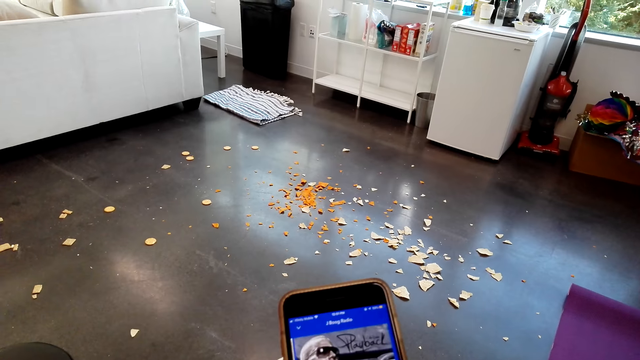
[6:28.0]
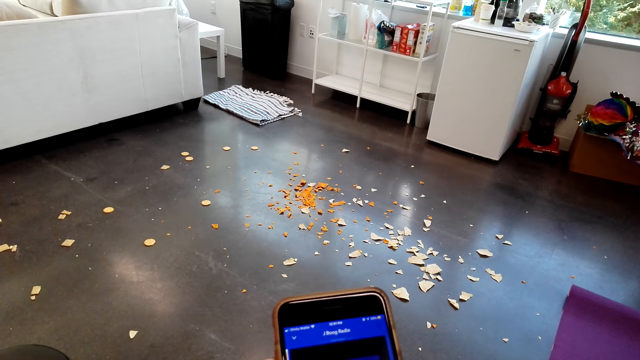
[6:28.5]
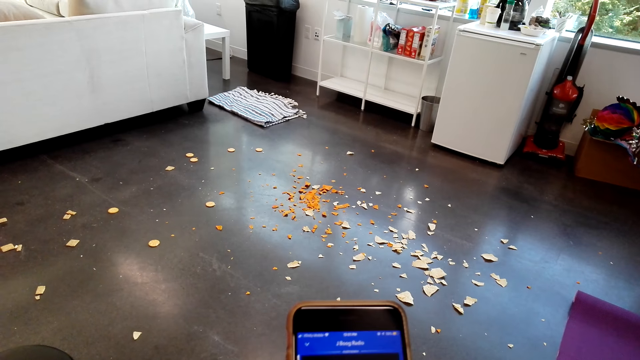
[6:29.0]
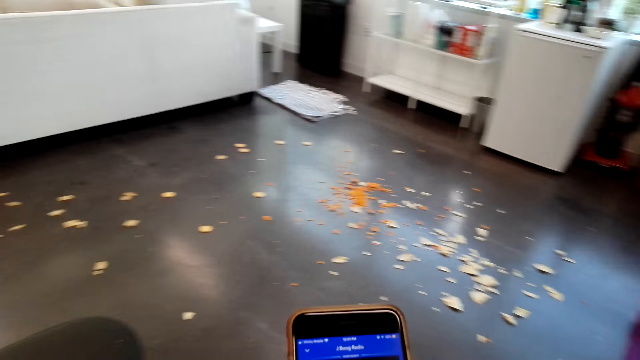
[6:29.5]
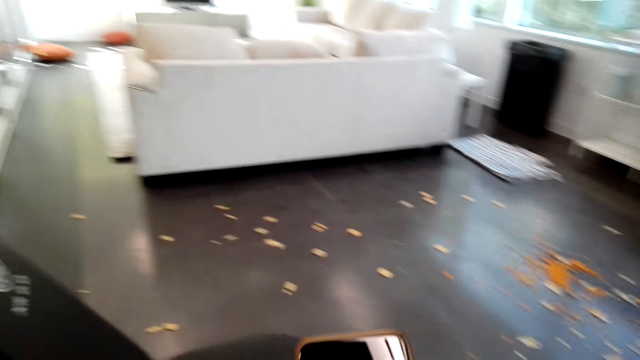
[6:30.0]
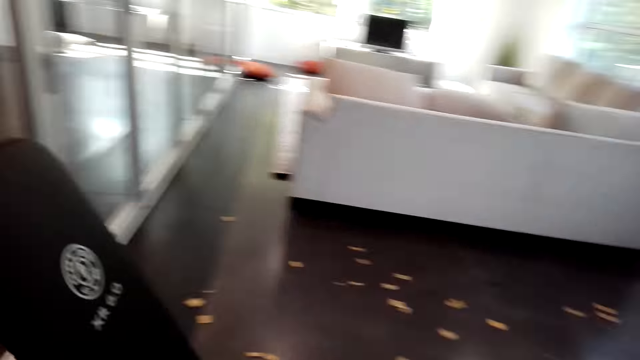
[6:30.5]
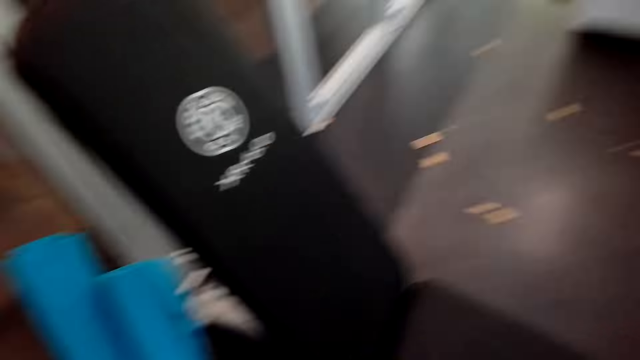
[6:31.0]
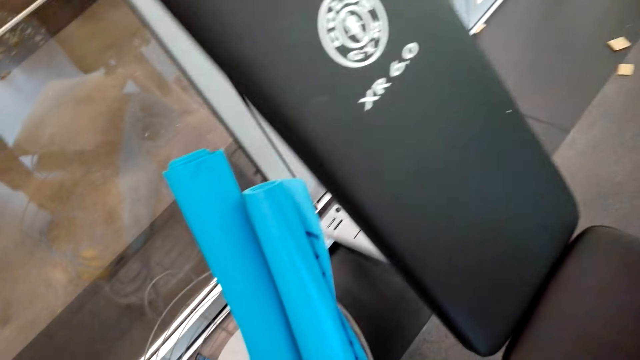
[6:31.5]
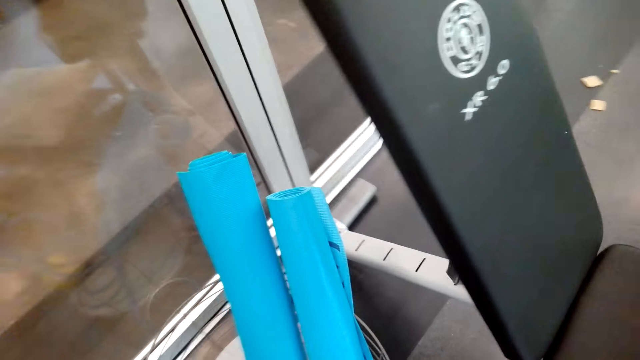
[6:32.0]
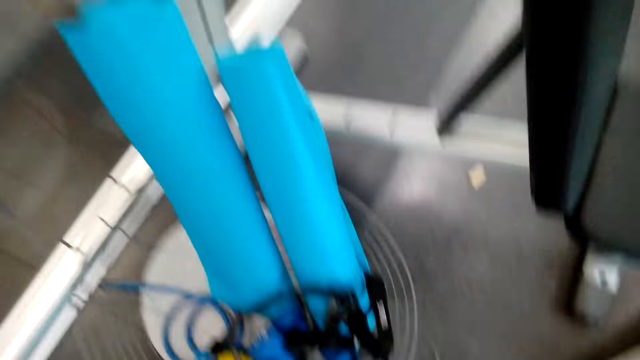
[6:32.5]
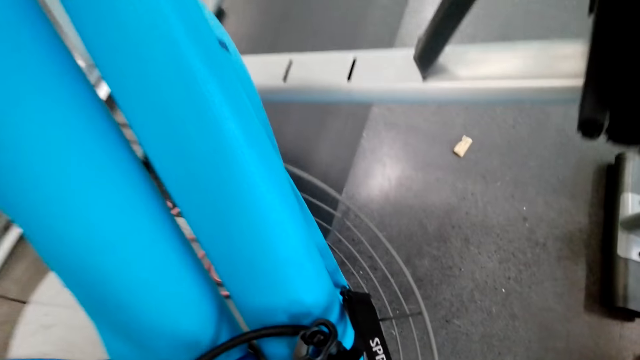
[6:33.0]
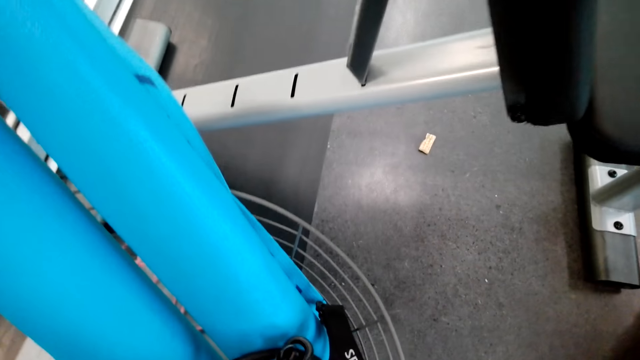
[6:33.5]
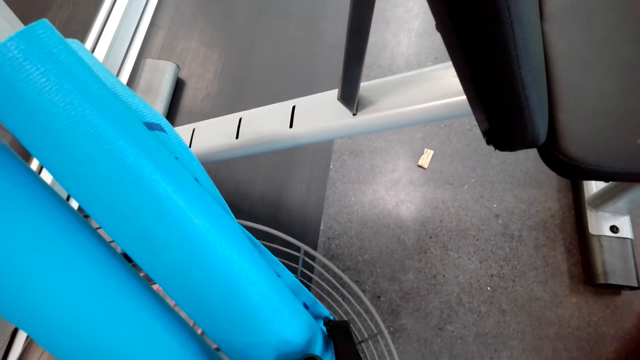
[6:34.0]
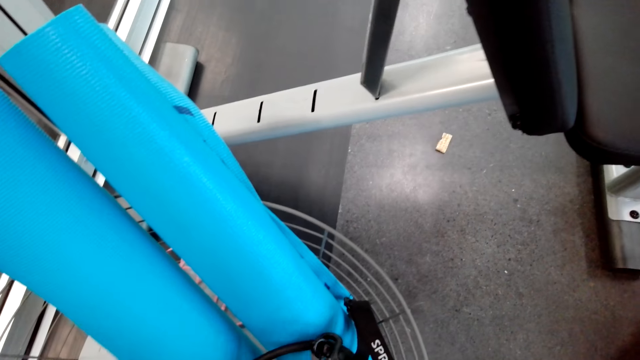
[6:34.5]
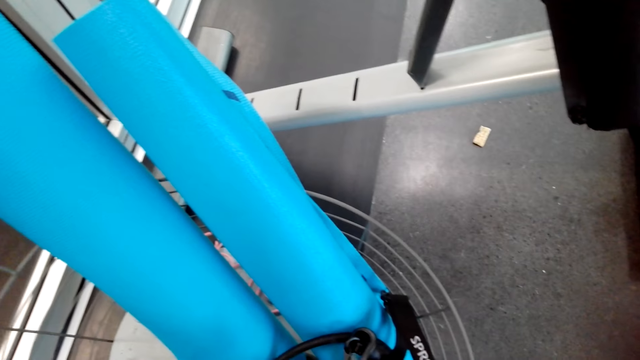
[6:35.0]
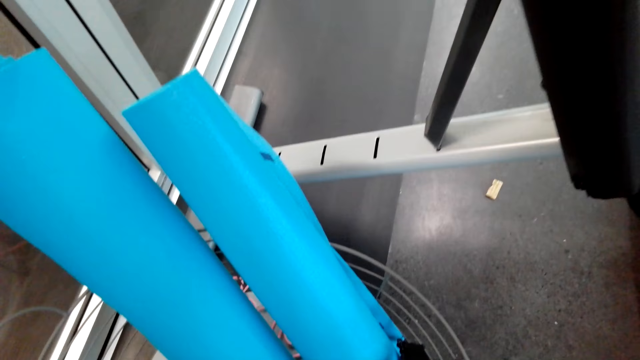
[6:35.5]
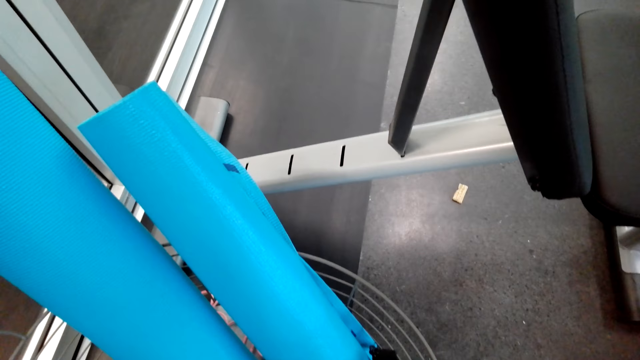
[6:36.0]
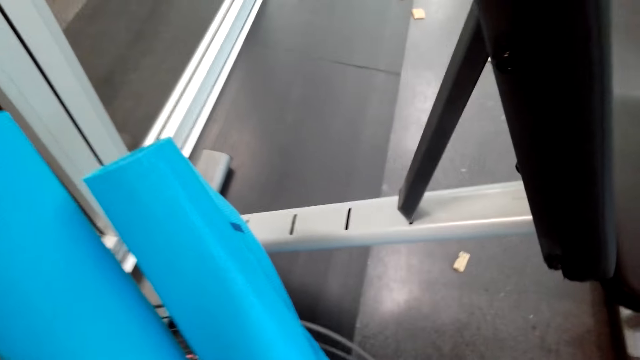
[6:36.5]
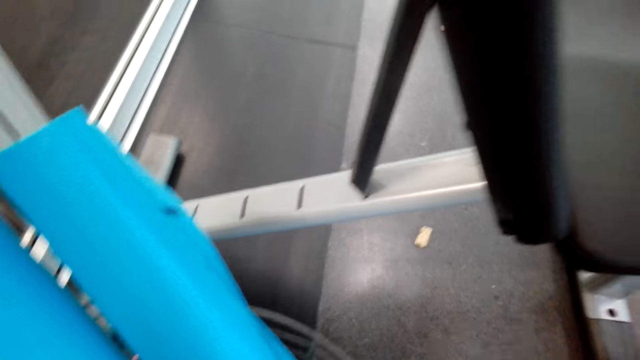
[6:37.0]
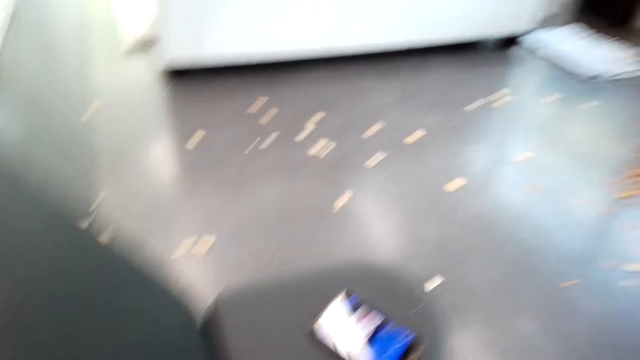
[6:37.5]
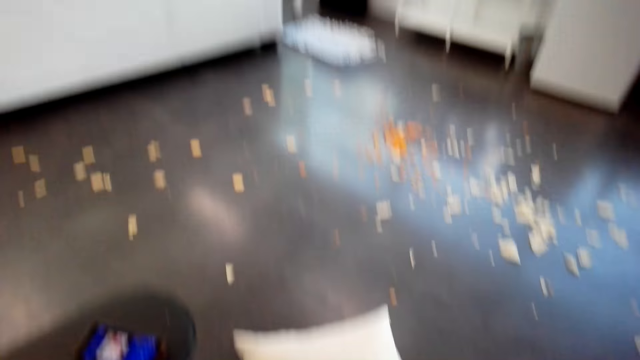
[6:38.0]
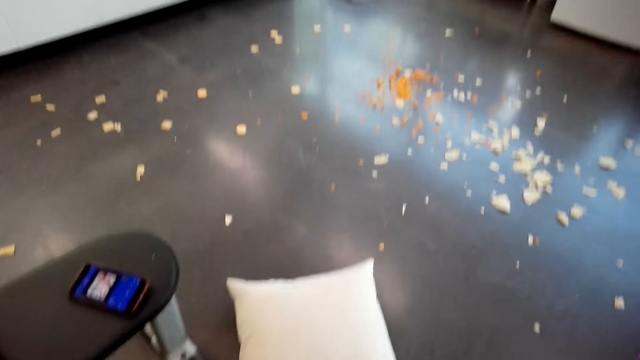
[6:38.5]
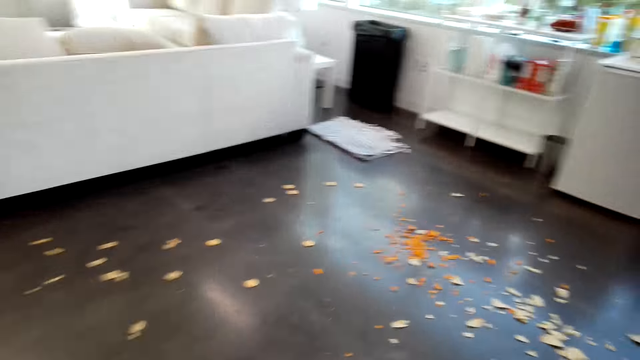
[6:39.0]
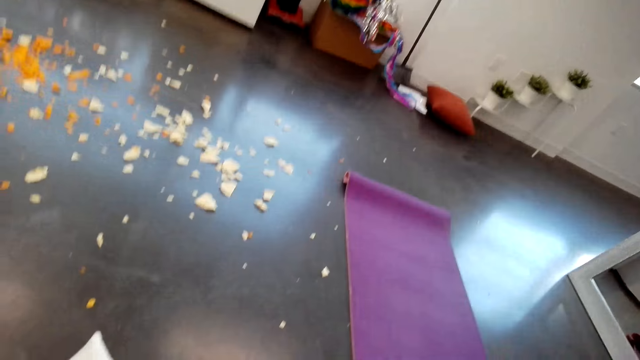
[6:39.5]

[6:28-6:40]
The camera wearer inspects the basket. They pick up something. They look around the apartment.

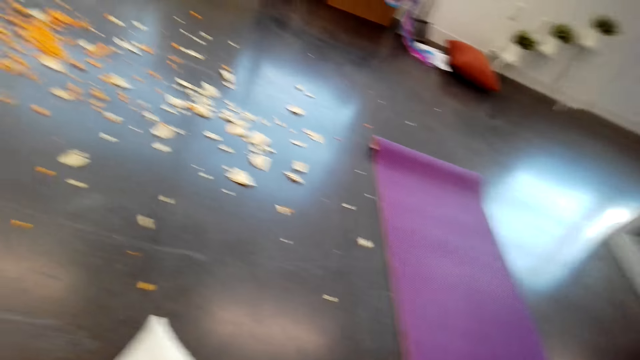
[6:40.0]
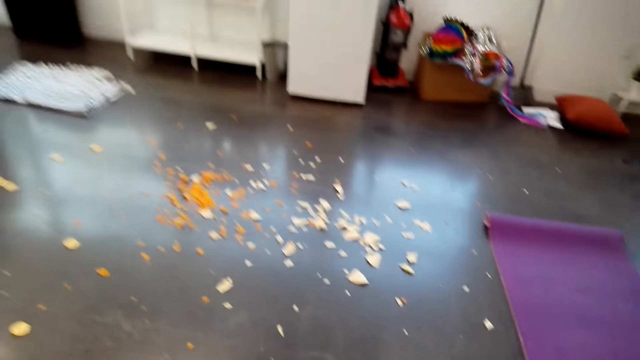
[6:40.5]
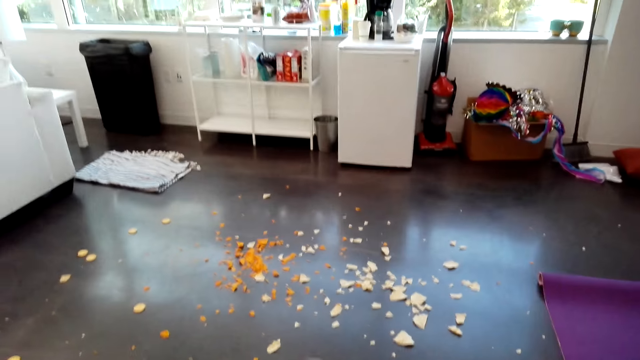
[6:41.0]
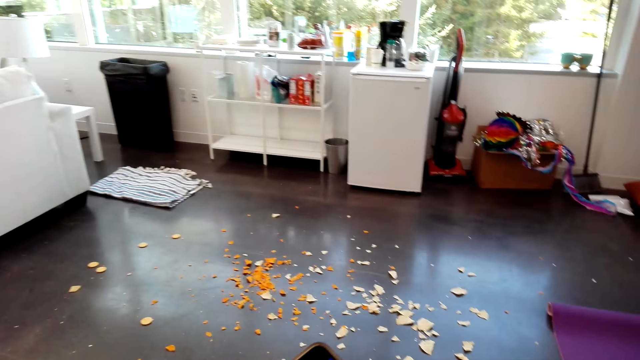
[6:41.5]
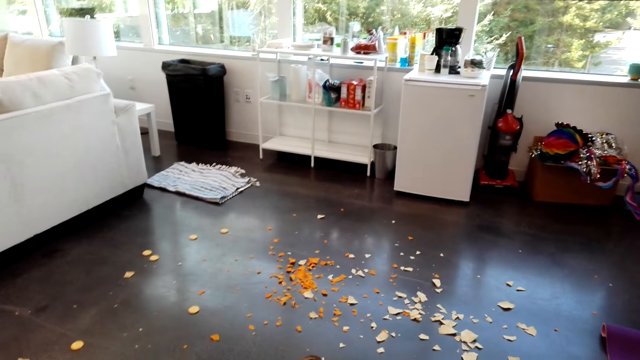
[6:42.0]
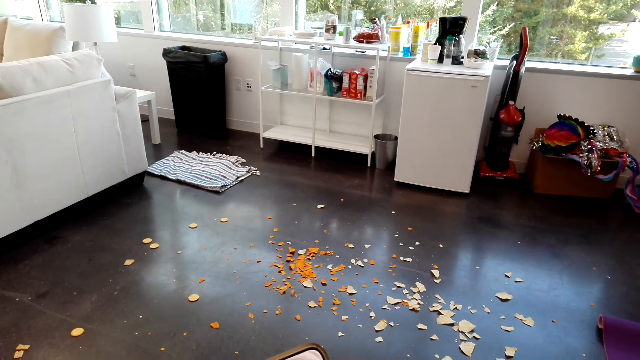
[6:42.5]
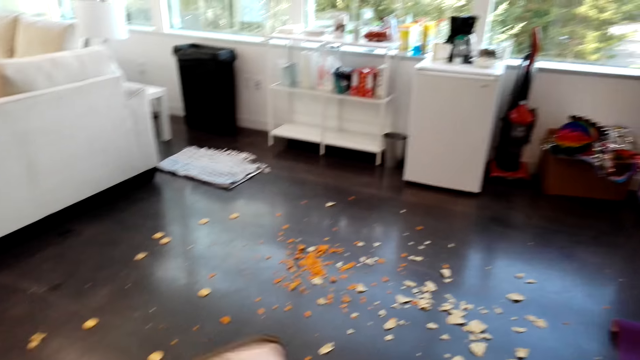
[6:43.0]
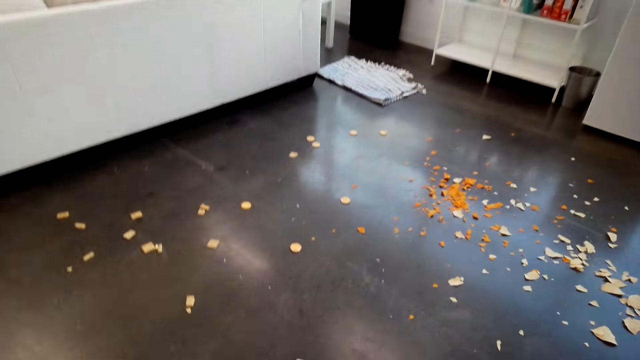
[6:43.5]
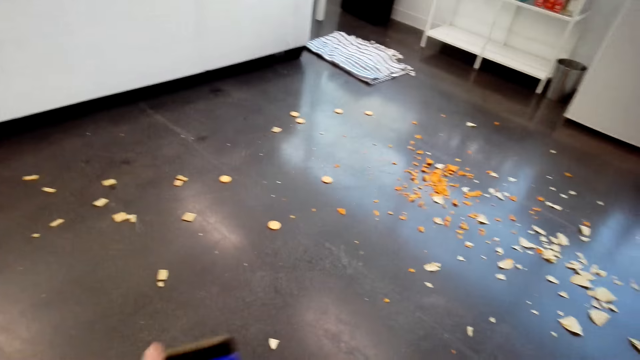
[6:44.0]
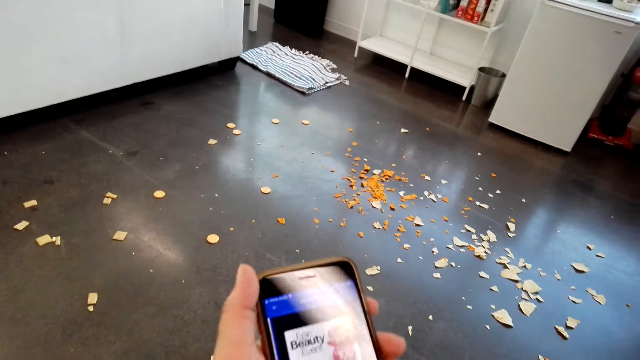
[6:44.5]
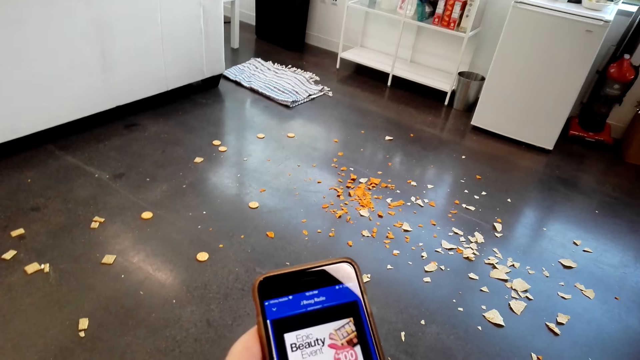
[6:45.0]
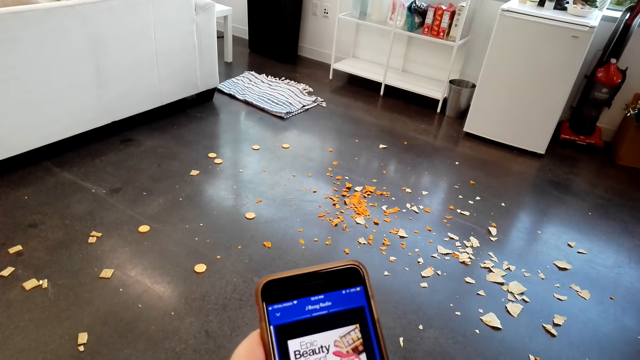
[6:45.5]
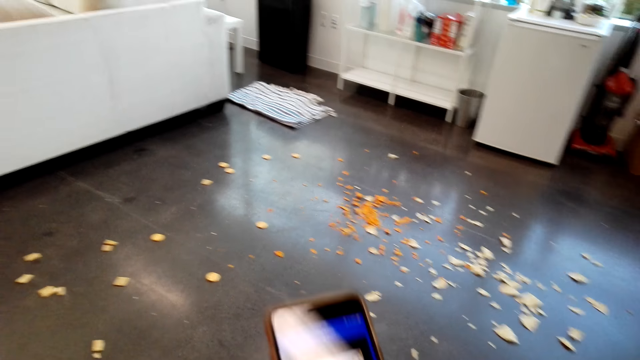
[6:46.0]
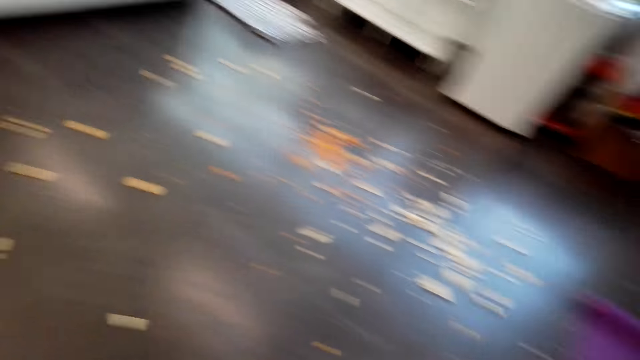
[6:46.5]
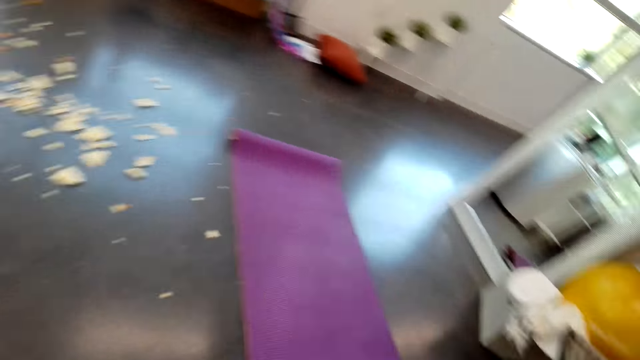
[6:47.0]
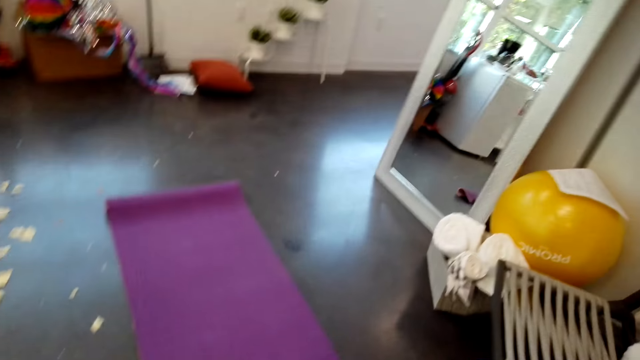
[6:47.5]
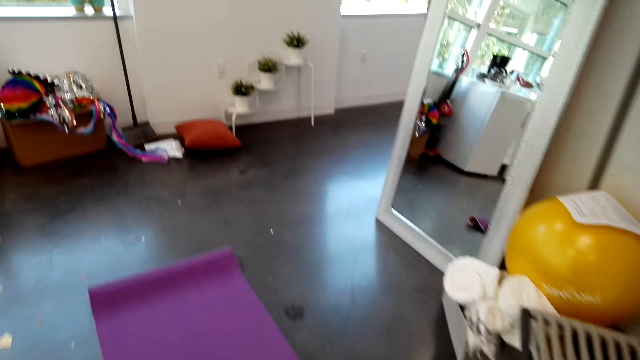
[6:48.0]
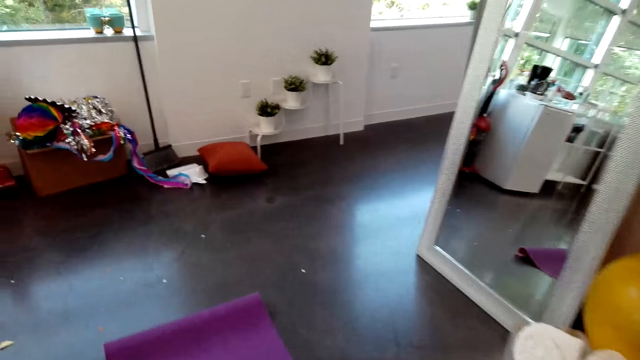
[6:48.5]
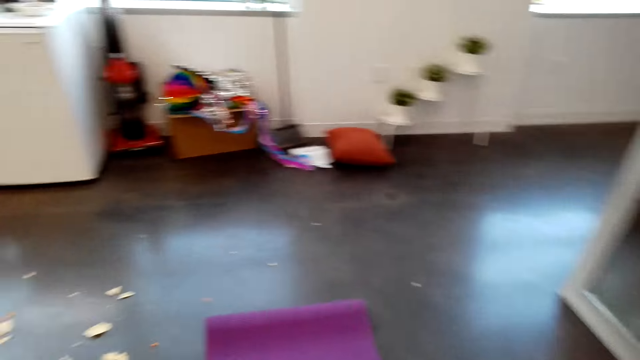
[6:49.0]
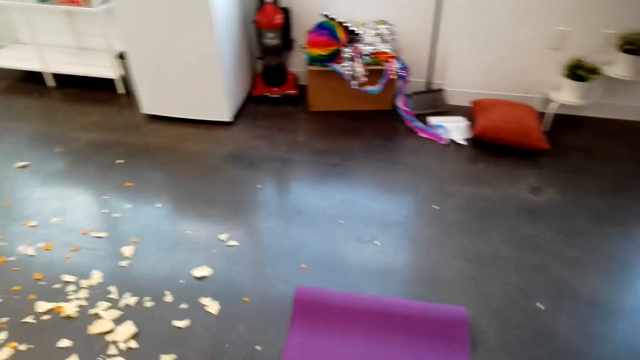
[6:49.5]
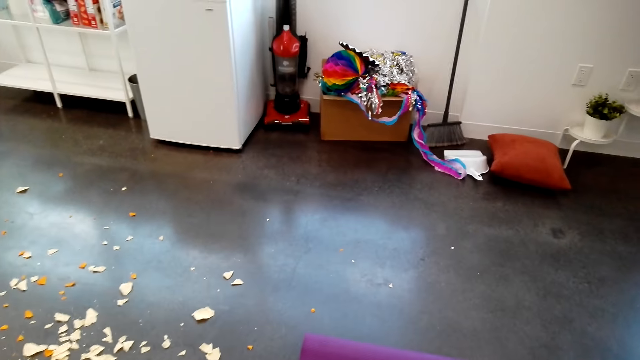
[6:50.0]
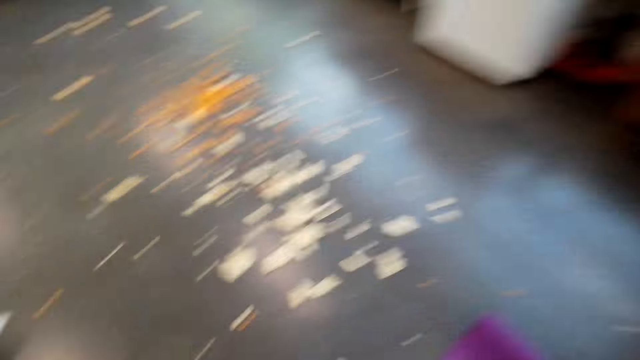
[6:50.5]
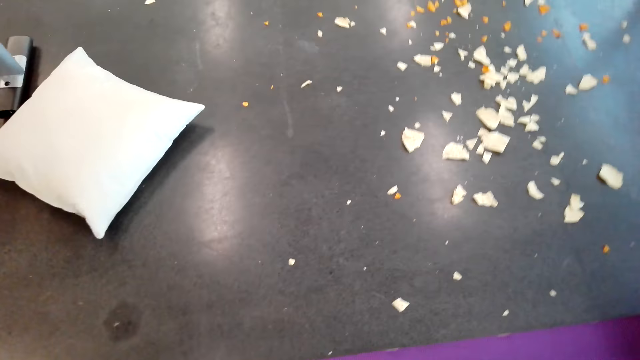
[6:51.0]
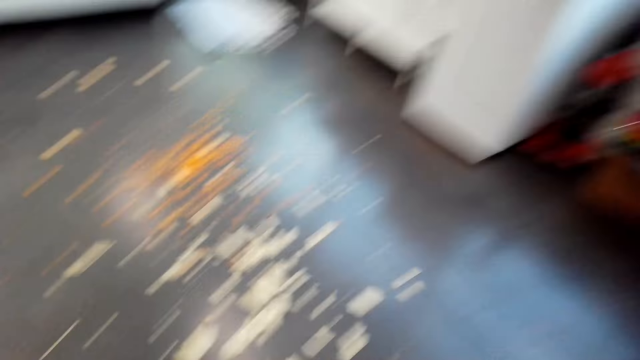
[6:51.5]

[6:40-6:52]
The camera wearer interacts with a man. They scroll through the phone. They look around the apartment. They walk around the apartment. They look around the apartment.
